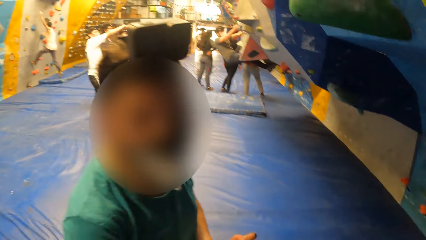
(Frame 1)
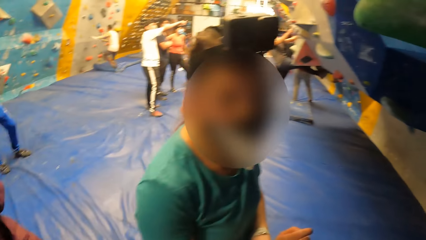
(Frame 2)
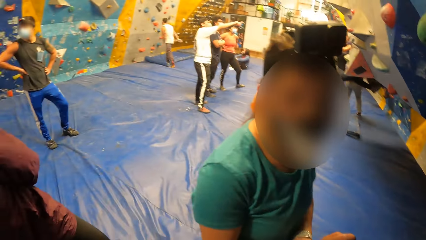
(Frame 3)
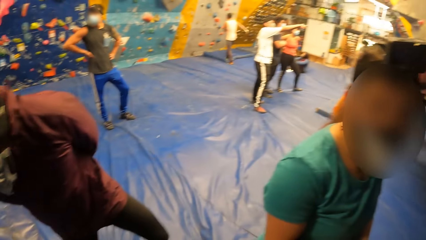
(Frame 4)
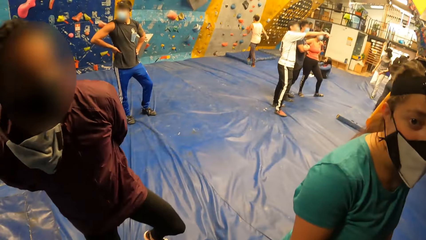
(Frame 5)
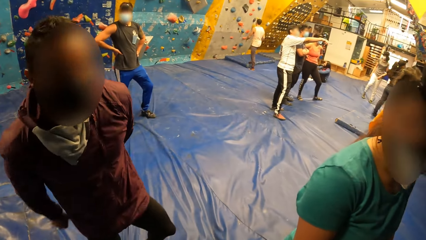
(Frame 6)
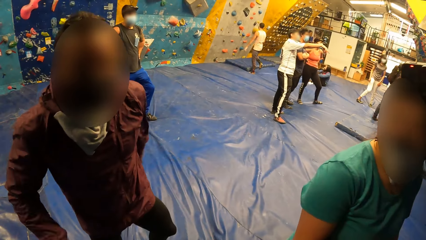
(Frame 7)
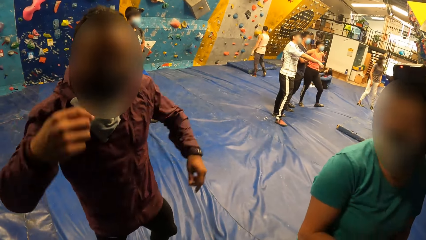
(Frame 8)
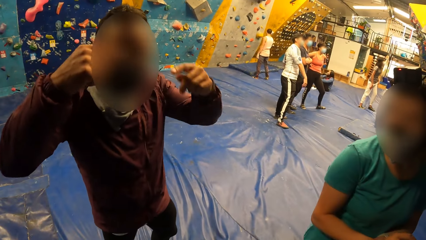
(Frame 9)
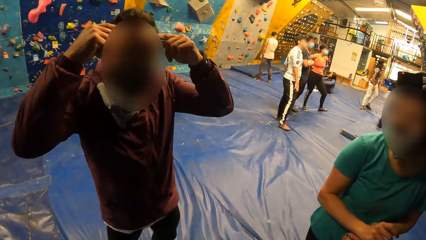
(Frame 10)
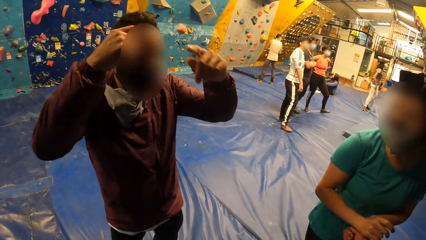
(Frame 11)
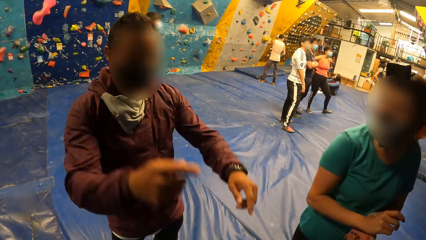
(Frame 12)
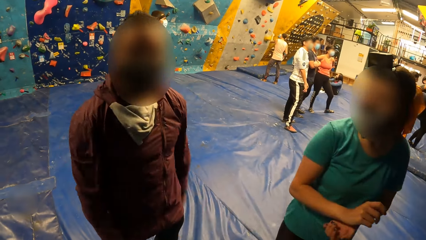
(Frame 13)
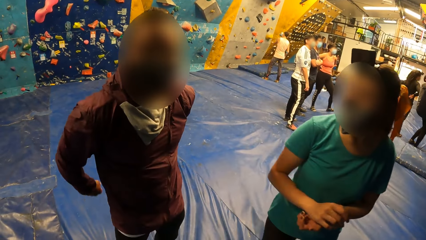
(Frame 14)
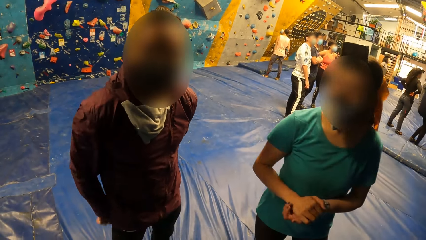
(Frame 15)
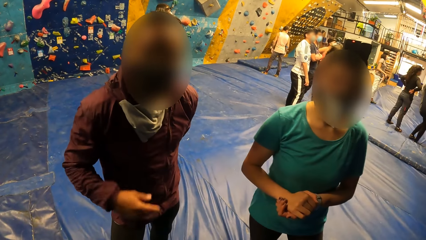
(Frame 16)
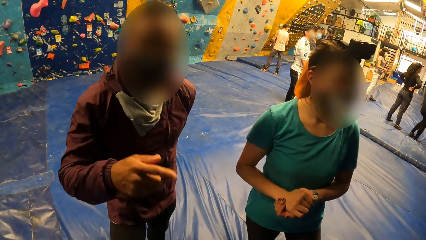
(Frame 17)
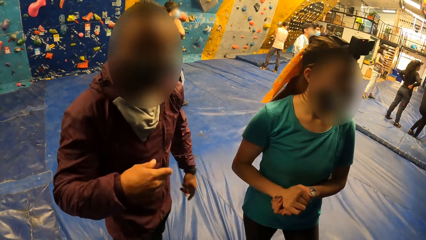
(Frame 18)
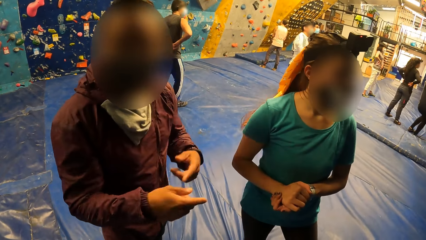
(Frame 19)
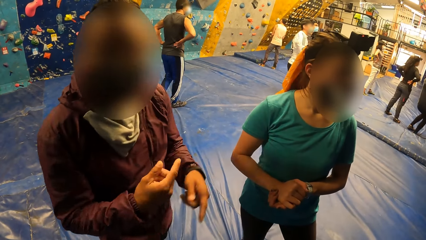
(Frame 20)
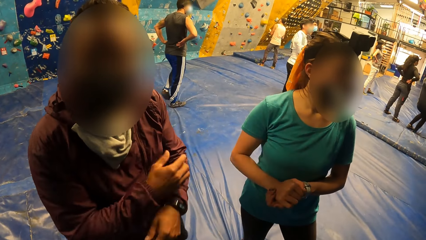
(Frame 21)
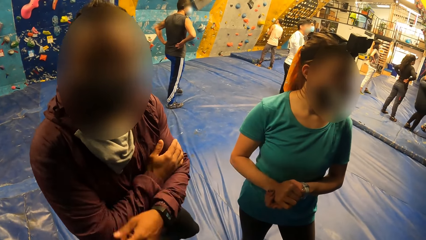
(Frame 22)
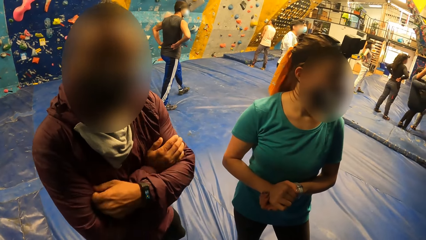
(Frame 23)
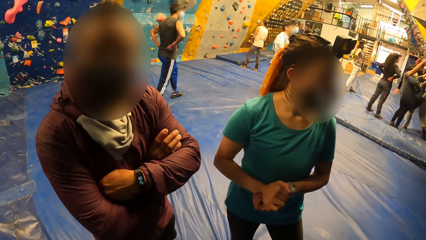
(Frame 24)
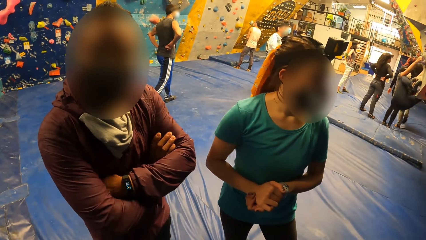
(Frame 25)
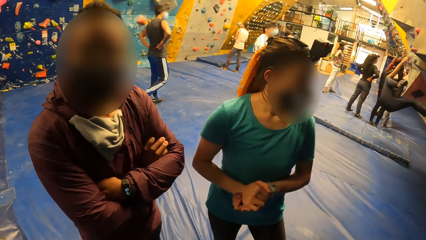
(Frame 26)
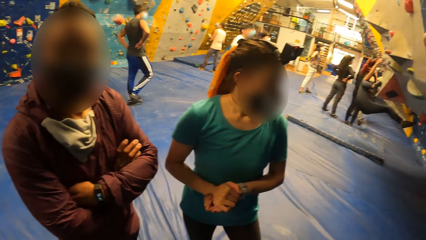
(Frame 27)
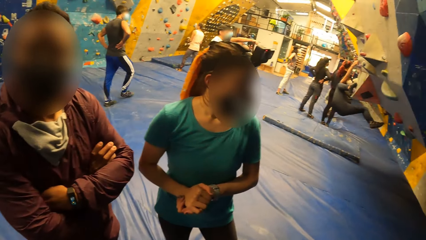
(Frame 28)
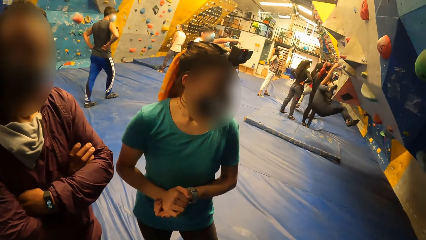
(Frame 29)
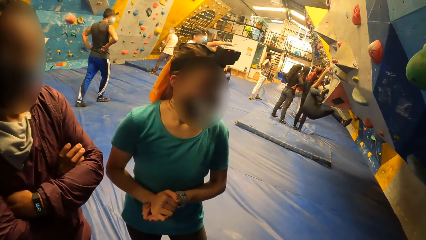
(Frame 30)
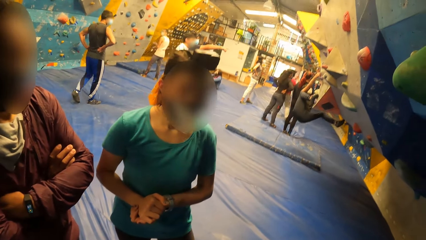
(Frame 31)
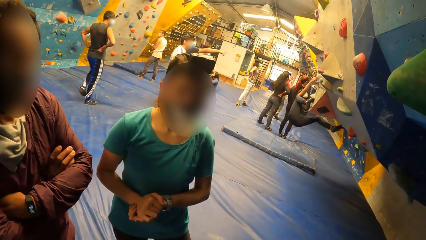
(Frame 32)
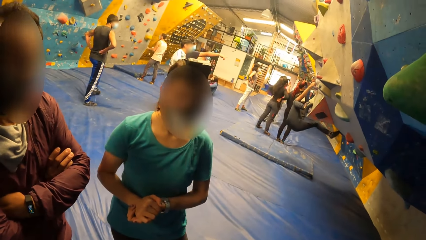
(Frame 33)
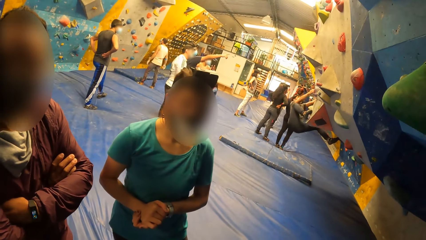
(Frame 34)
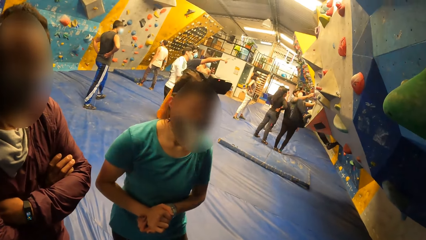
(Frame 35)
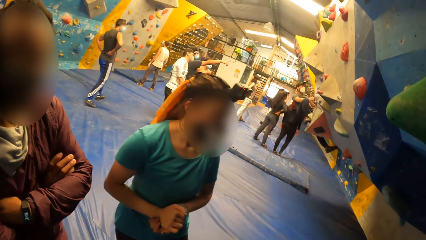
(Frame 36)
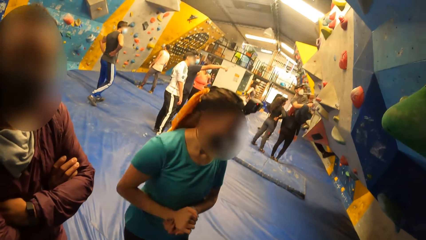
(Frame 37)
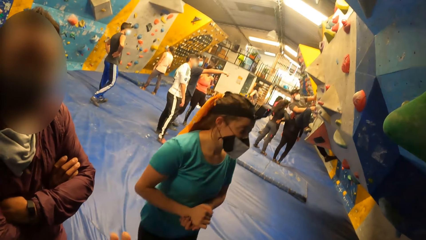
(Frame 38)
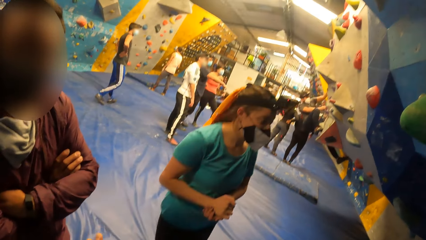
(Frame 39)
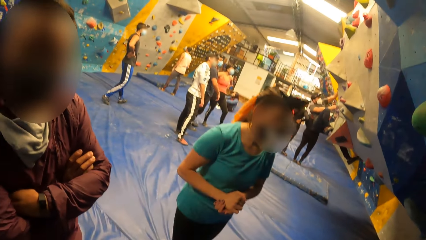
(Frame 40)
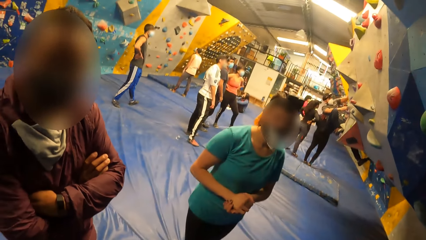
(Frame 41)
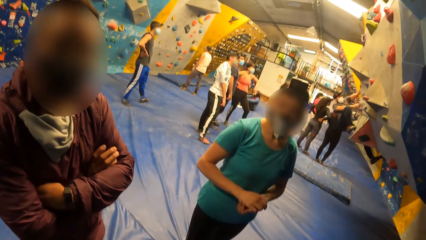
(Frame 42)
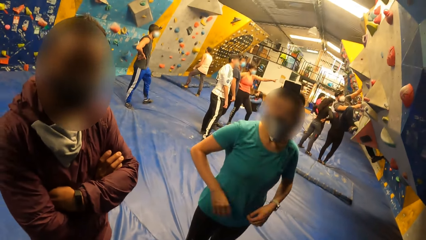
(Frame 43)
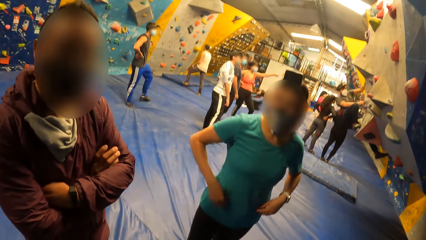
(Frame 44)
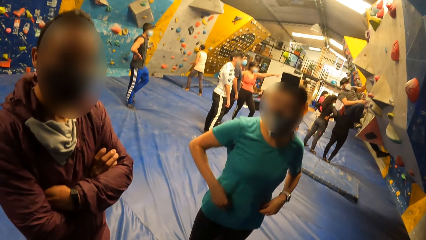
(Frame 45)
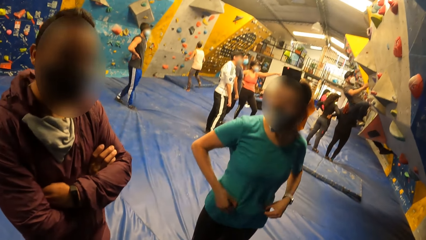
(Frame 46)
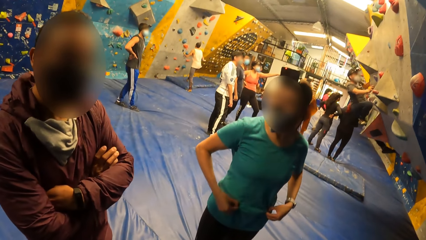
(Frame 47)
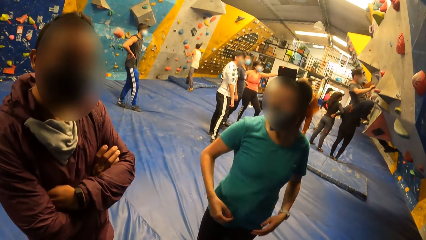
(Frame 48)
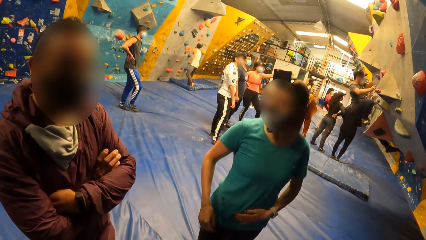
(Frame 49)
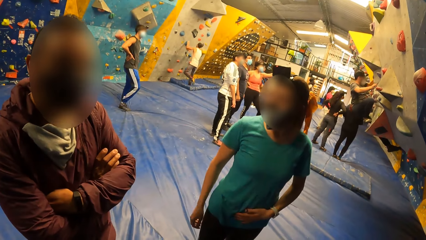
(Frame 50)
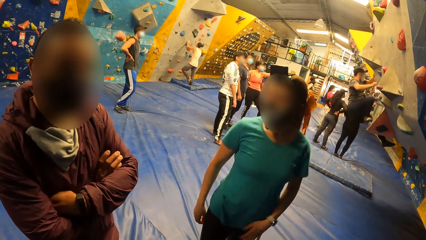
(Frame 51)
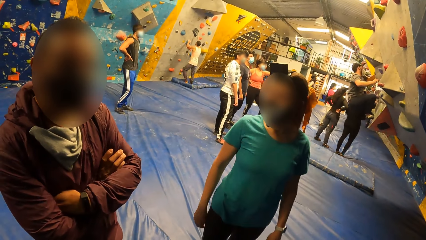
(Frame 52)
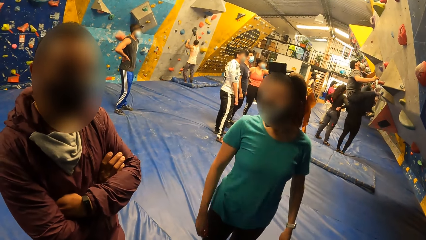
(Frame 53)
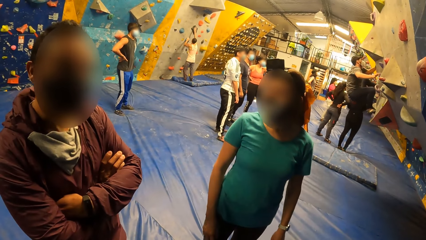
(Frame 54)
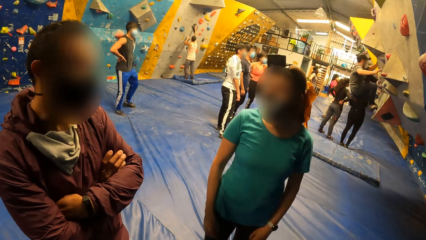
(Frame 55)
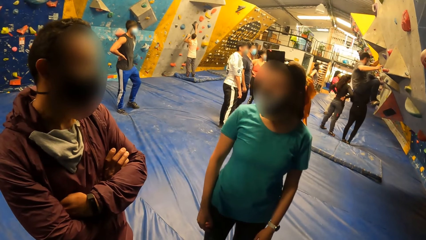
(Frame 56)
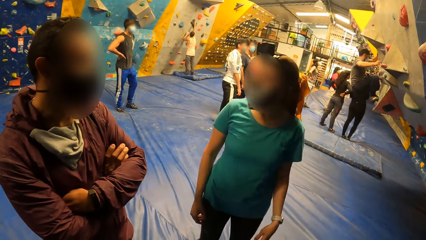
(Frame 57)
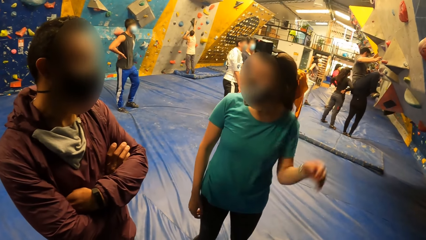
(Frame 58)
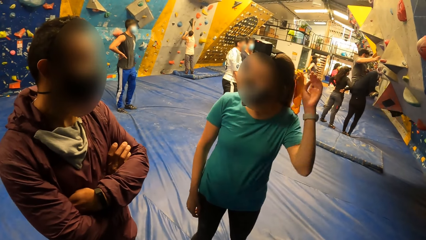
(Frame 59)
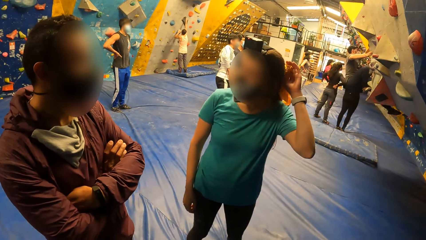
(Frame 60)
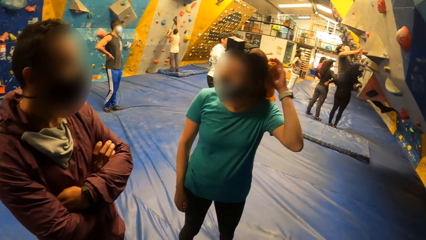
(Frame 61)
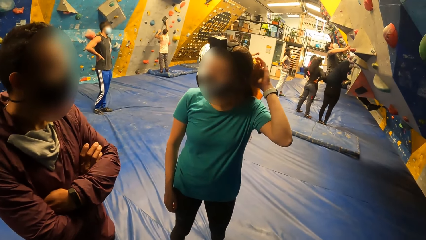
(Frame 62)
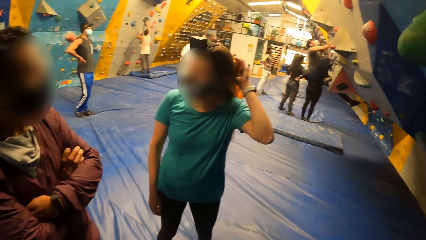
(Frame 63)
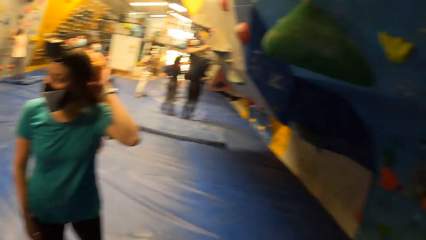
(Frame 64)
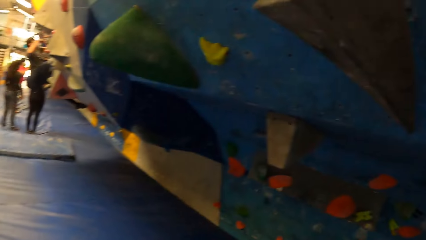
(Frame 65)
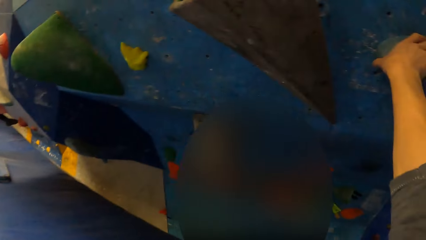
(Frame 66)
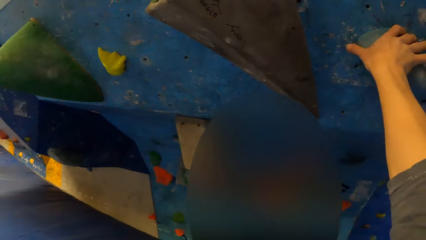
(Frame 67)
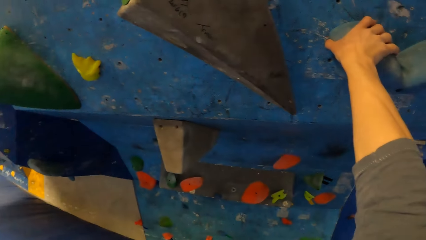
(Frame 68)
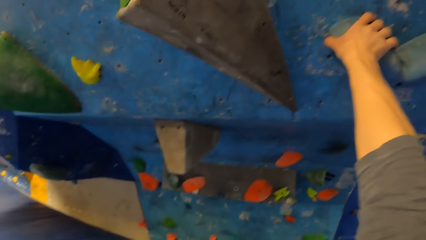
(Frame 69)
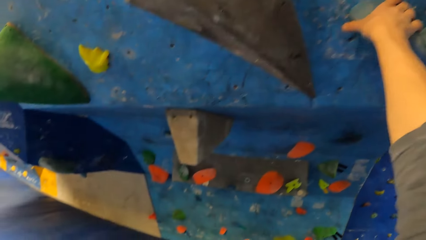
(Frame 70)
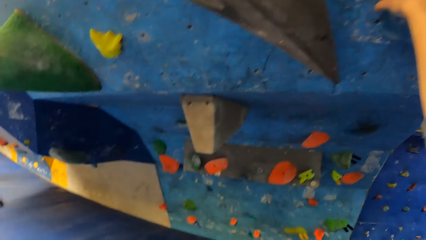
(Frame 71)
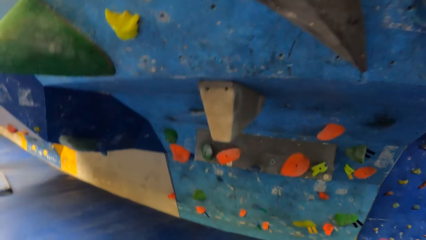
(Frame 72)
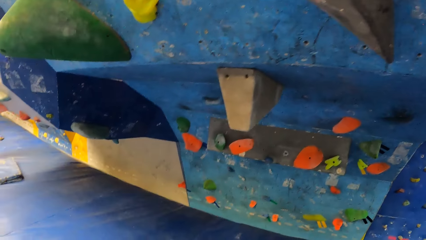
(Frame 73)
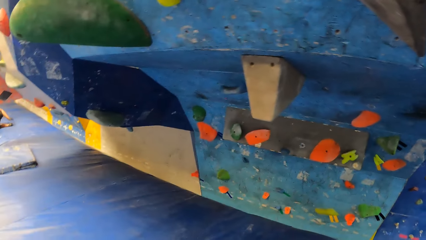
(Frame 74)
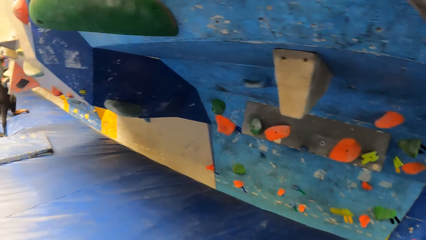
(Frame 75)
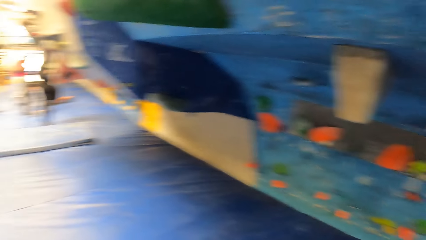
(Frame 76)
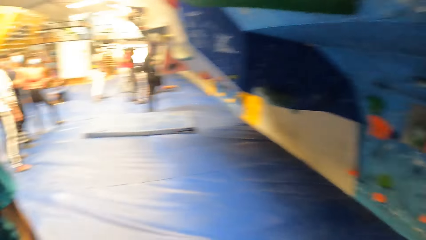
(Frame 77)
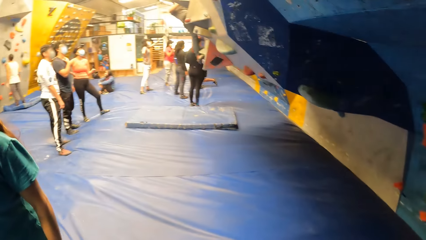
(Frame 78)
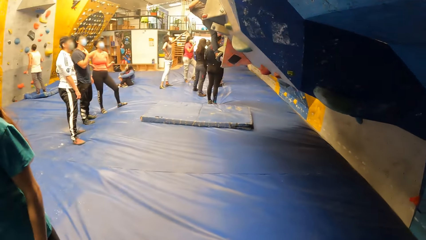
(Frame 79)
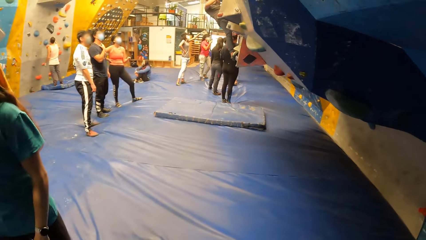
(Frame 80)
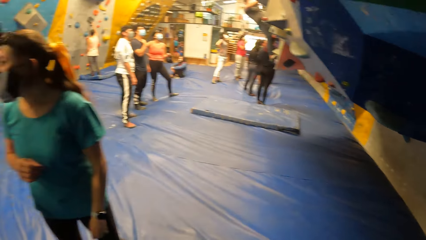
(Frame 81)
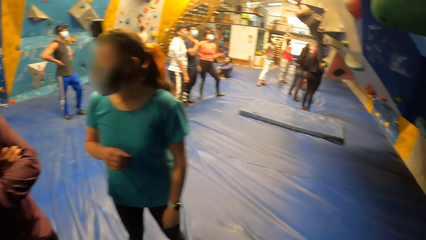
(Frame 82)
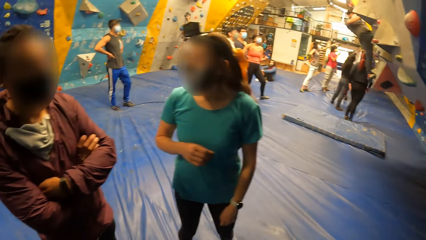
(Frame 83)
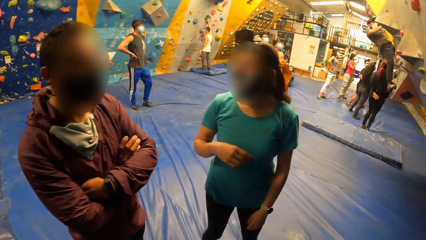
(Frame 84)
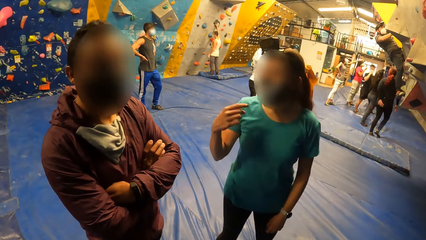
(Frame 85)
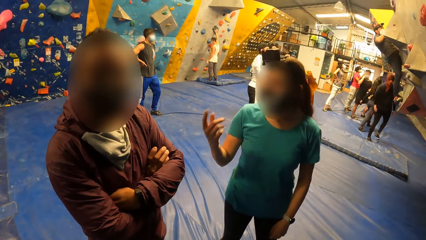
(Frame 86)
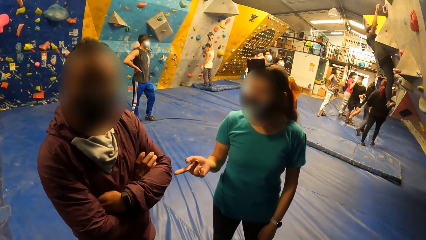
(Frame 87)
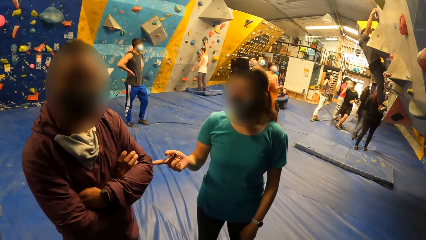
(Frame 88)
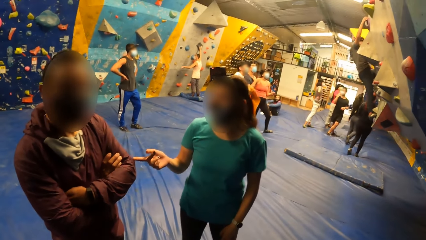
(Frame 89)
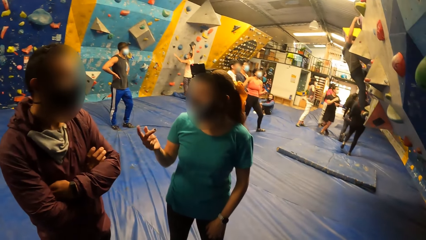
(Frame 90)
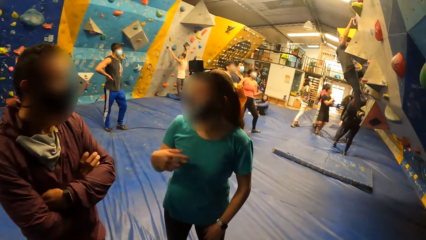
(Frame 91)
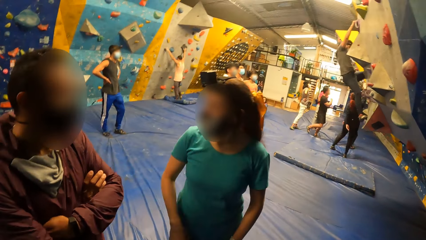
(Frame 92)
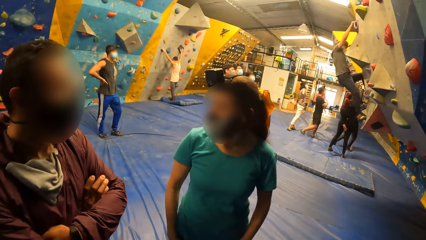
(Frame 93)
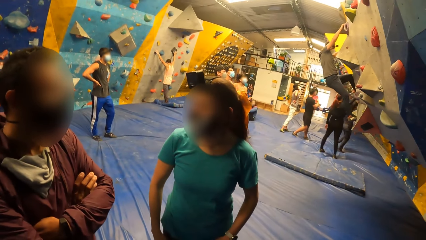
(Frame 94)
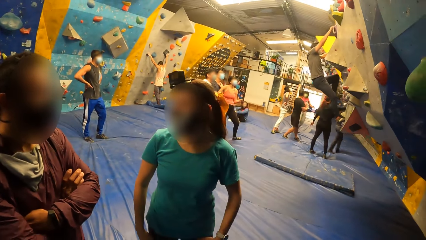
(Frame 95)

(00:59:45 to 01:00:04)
The woman stares at the camera wearer. The camera wearer interacts with the woman and the man. The man converses with the camera wearer. The woman speaks to the man. The woman touches her hair with her left hand. The camera wearer holds the artificial rock. They look around. The woman speaks to the man.
